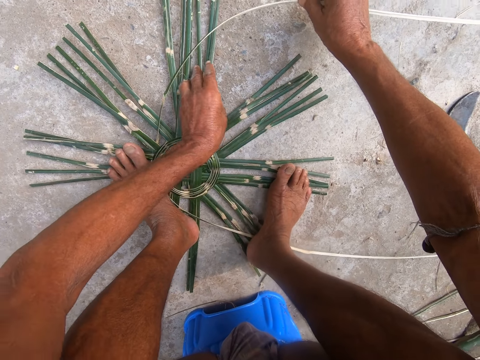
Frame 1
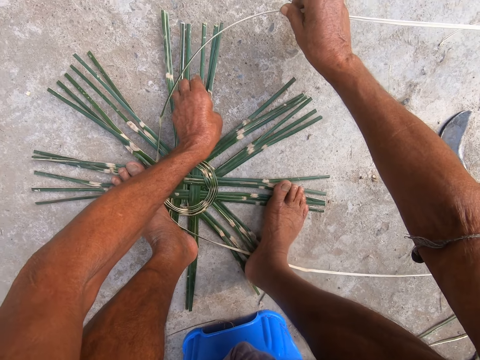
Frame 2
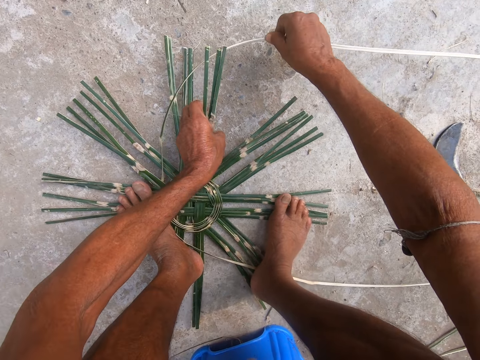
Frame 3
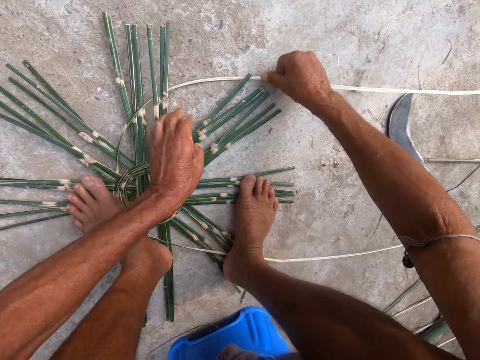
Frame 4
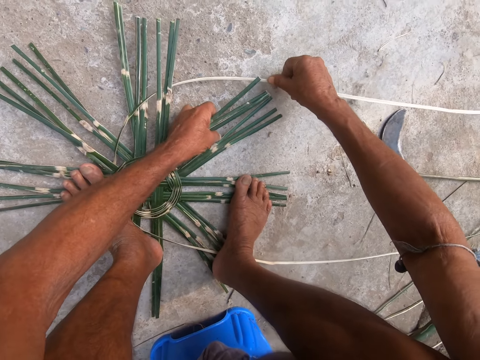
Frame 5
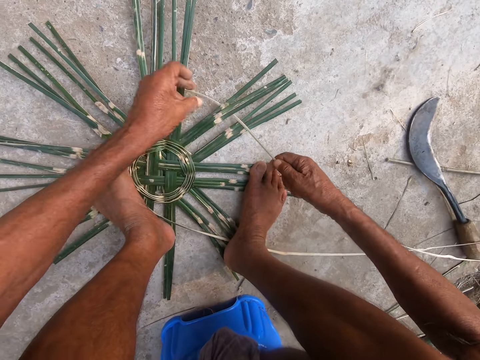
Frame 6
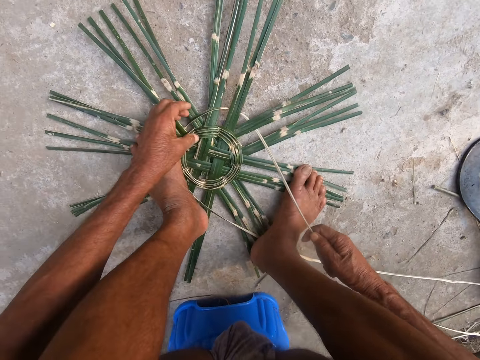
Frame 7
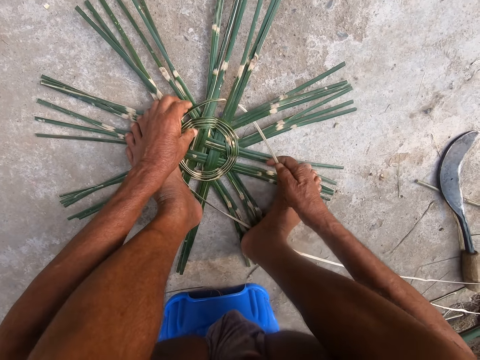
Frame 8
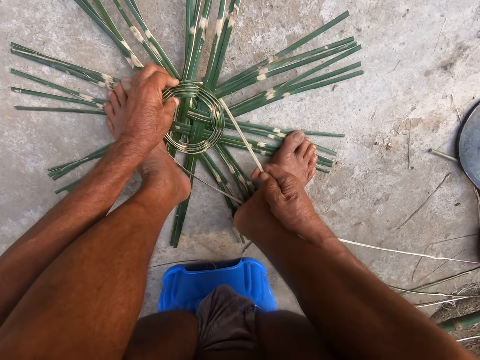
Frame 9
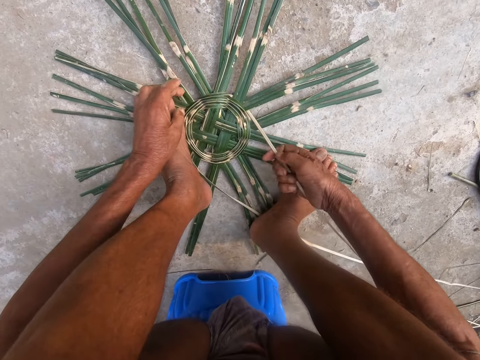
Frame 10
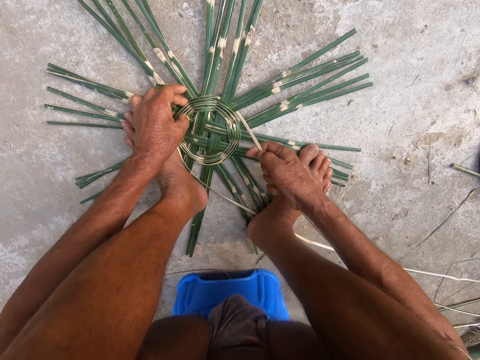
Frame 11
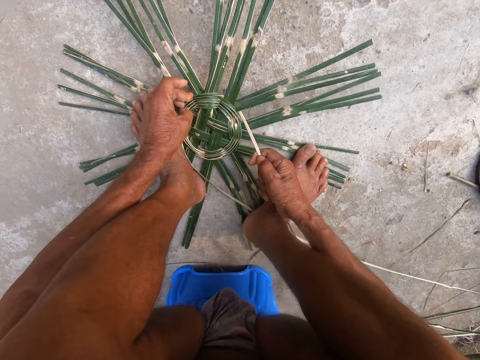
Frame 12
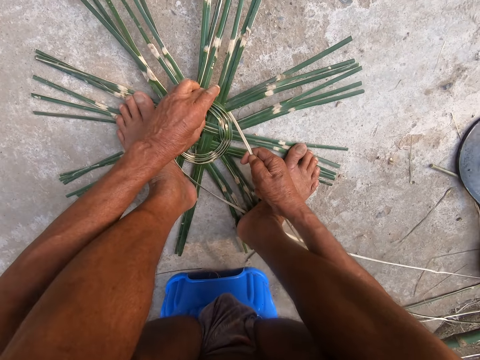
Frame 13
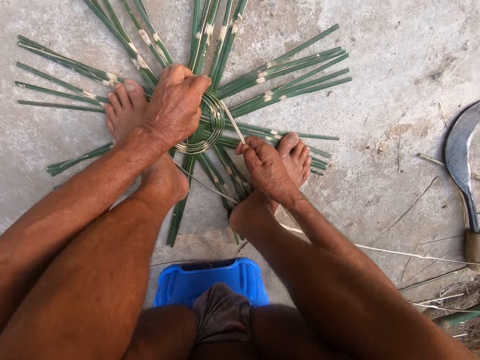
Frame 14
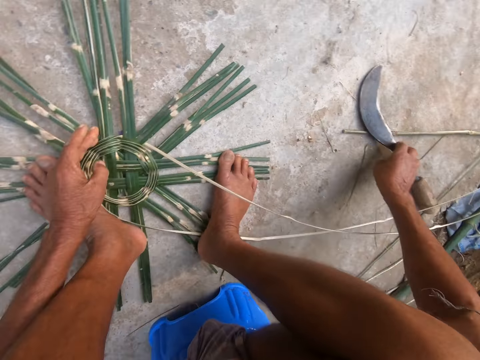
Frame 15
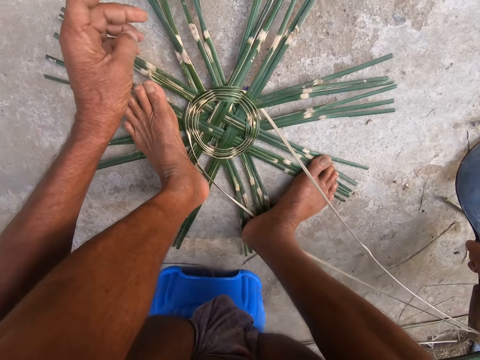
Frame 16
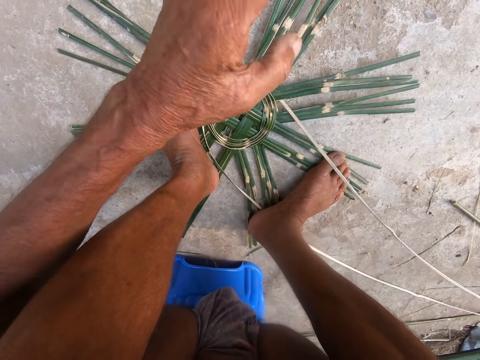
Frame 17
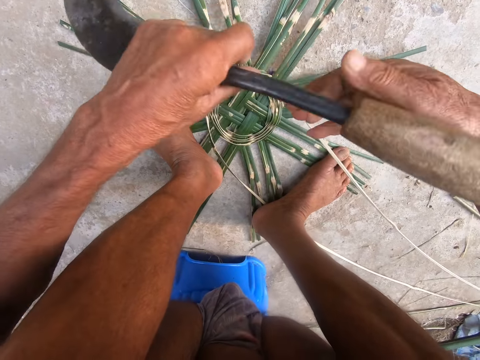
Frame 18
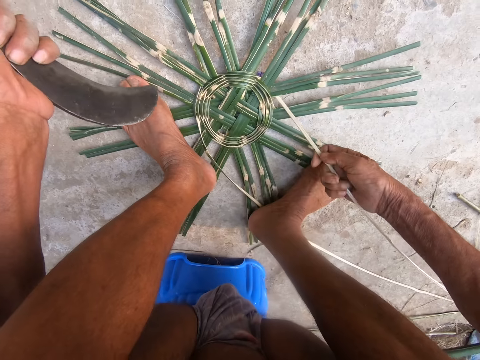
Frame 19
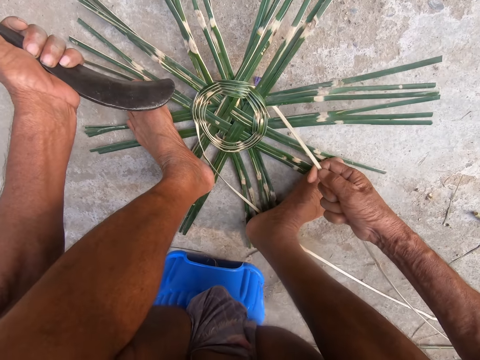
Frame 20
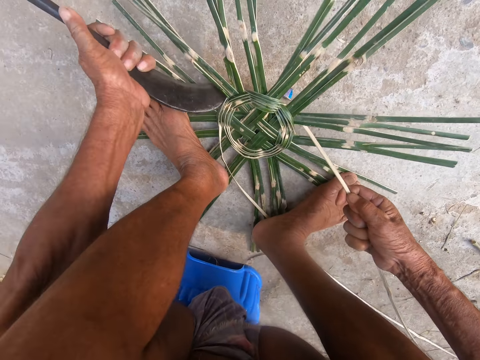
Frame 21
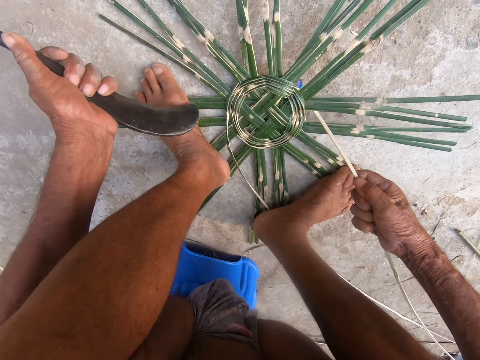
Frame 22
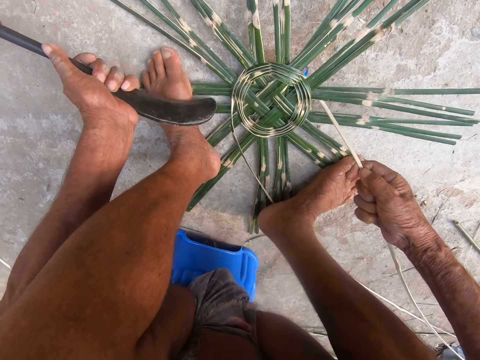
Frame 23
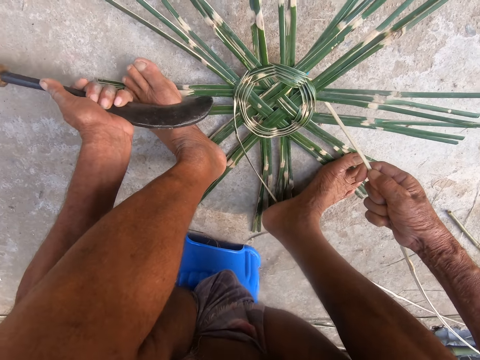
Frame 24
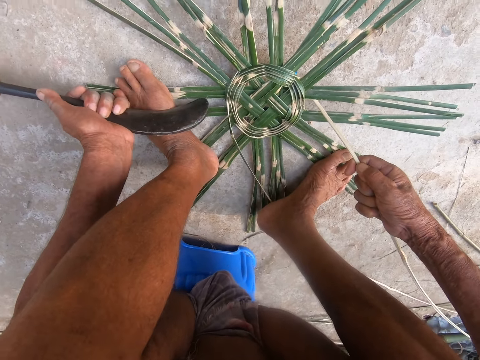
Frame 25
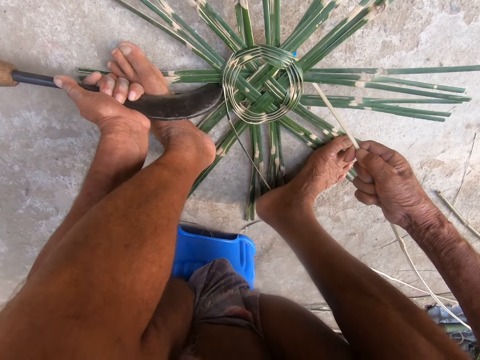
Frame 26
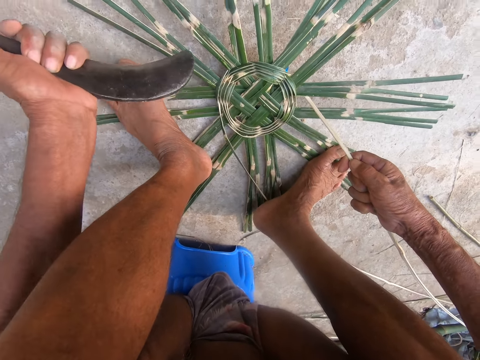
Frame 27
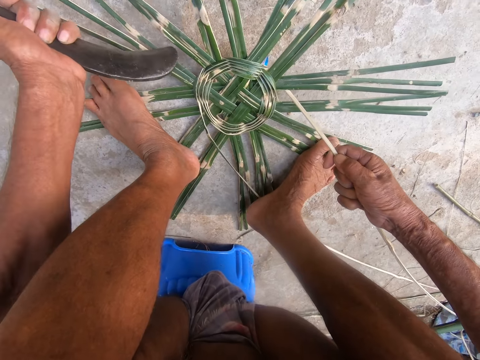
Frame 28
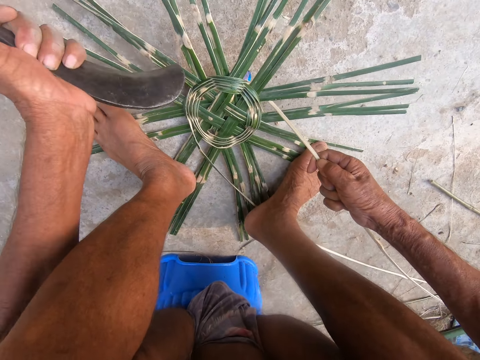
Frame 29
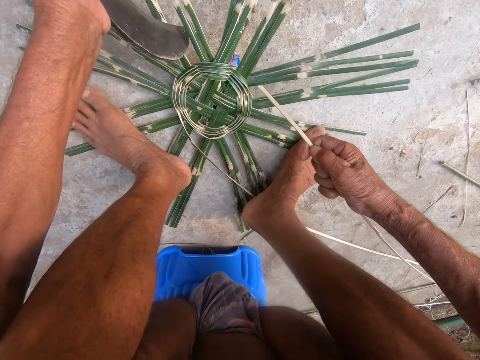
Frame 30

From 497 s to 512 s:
The camera wearer picks the basket from the ground with his left hand. He weaves the basket with the bamboo straw in his right hand. He picks the basket from the ground with his left hand. He weaves the basket with the bamboo straw in his right hand. He pulls the bamboo straw with his right hand. He picks the slasher or sickle from the ground with his right hand. He holds the slasher in his left hand. He pulls the bamboo straw with his right hand. He hits the basket with the slasher in his left hand. He fixes the weave with the sickle. He does so again. He hits the basket with the slasher in his left hand.

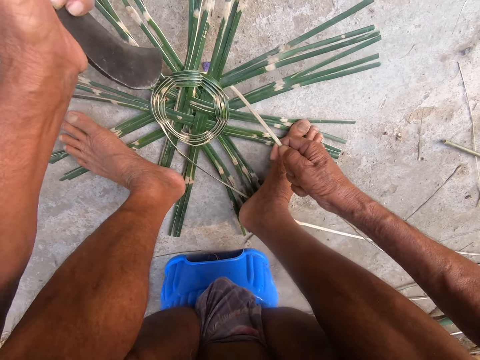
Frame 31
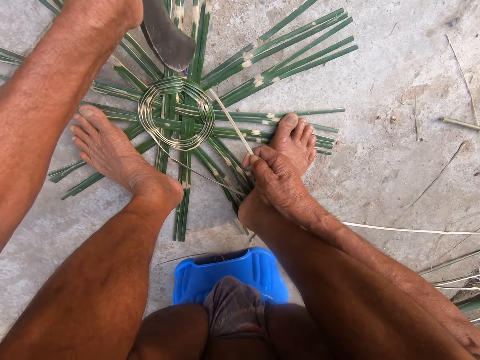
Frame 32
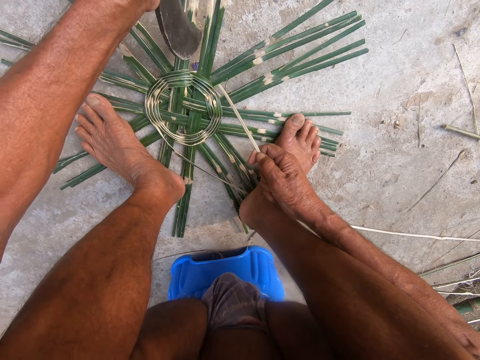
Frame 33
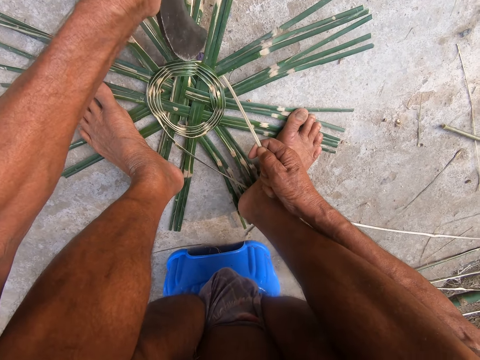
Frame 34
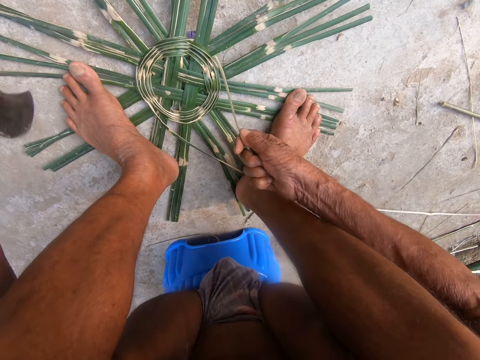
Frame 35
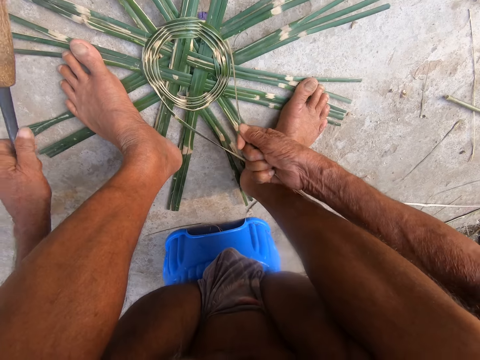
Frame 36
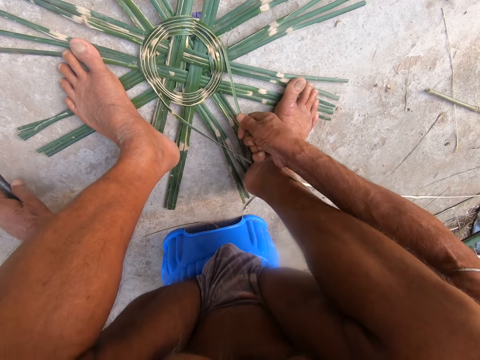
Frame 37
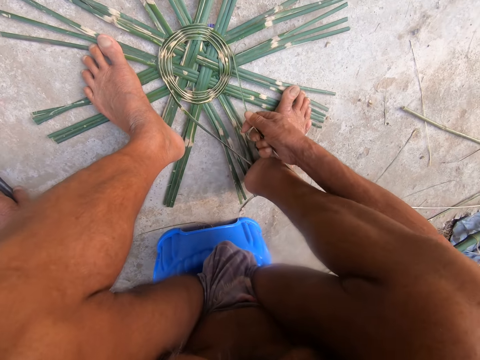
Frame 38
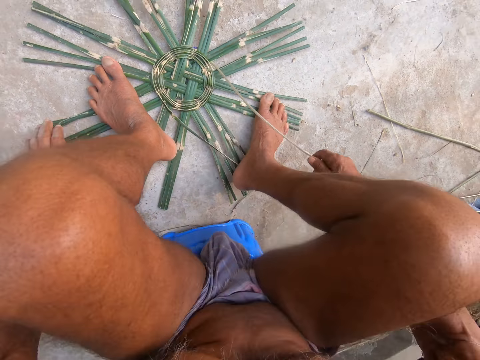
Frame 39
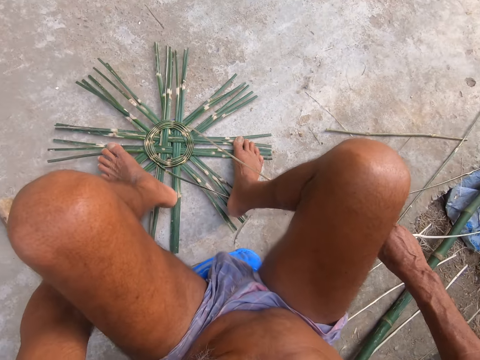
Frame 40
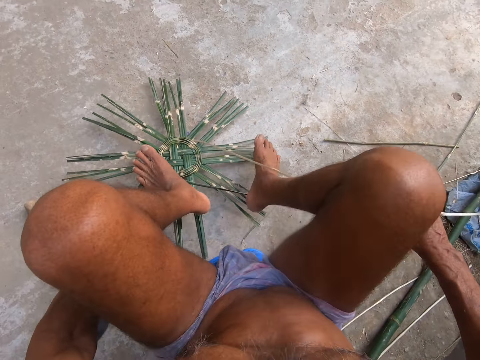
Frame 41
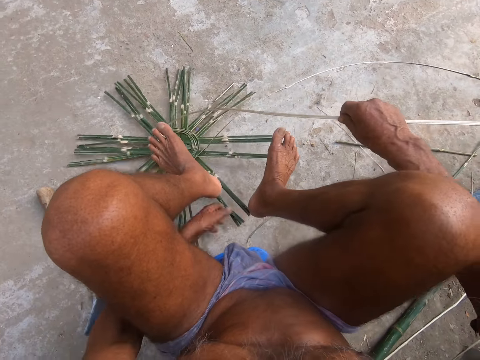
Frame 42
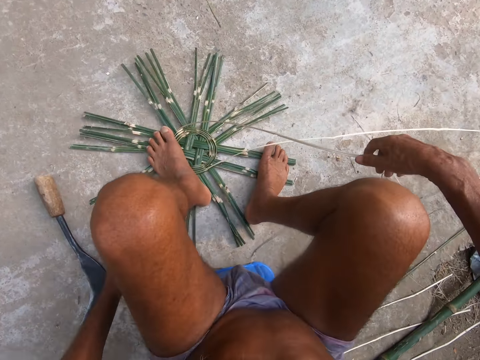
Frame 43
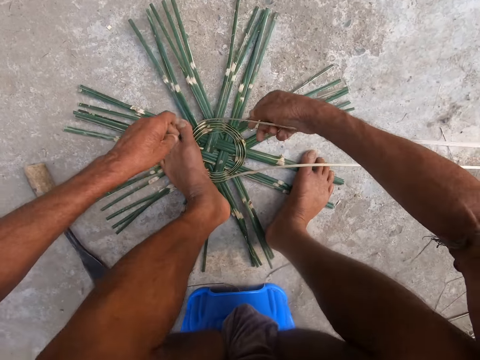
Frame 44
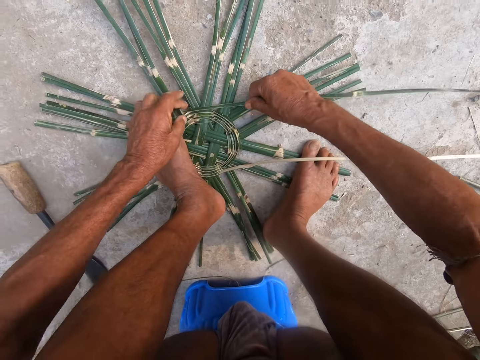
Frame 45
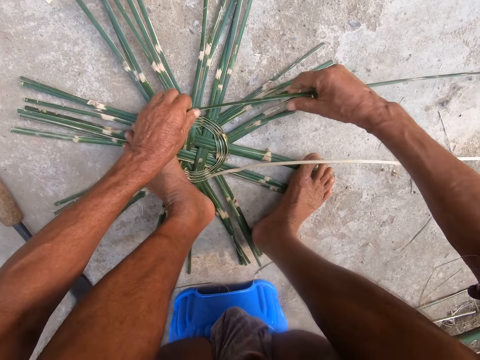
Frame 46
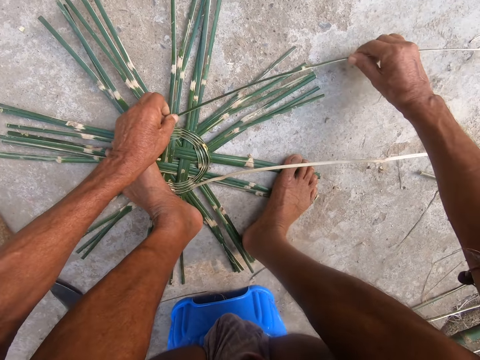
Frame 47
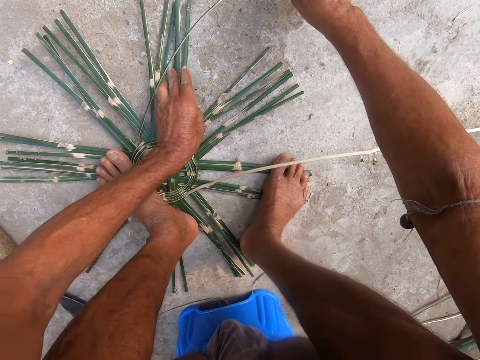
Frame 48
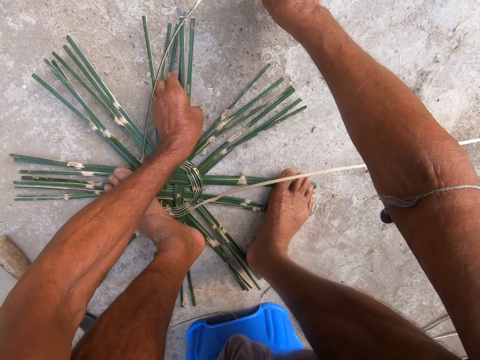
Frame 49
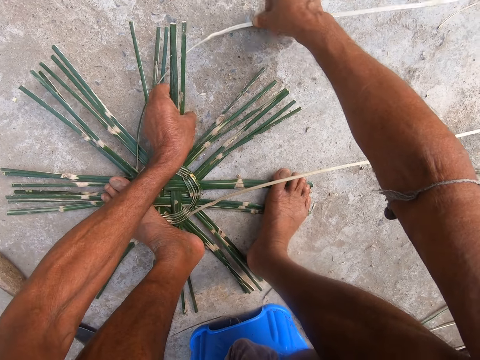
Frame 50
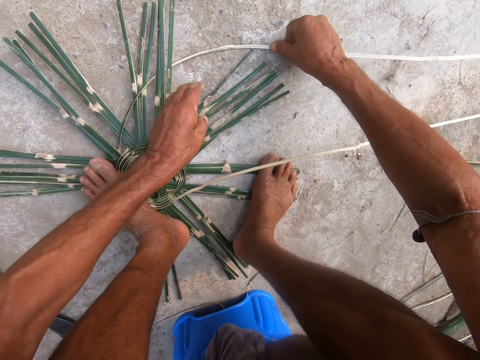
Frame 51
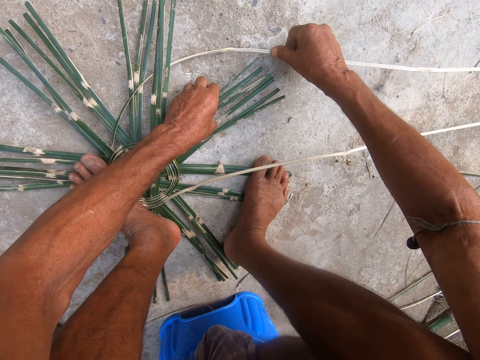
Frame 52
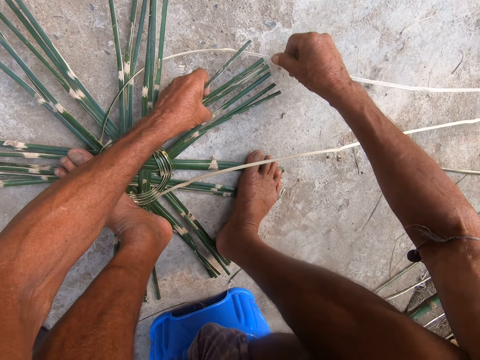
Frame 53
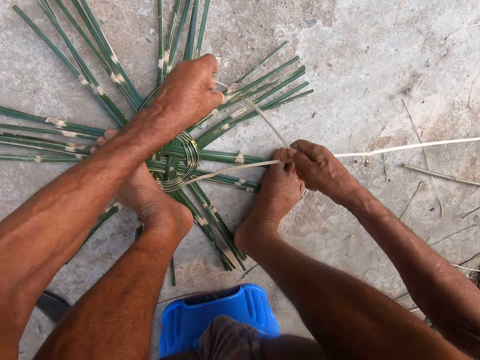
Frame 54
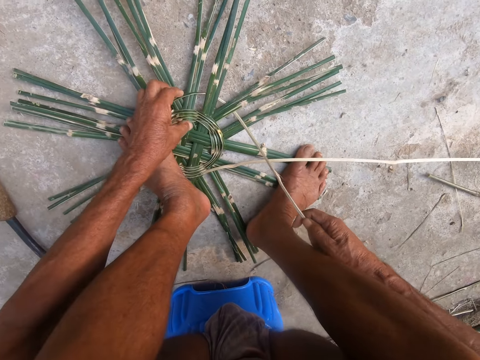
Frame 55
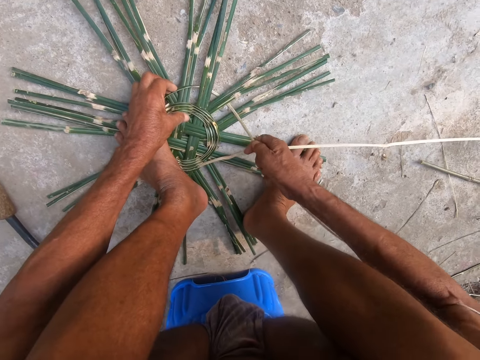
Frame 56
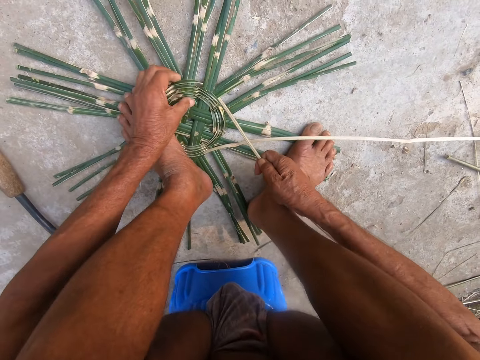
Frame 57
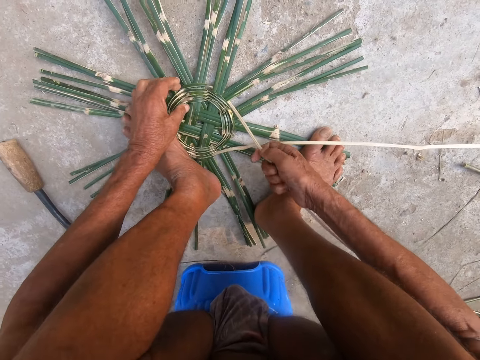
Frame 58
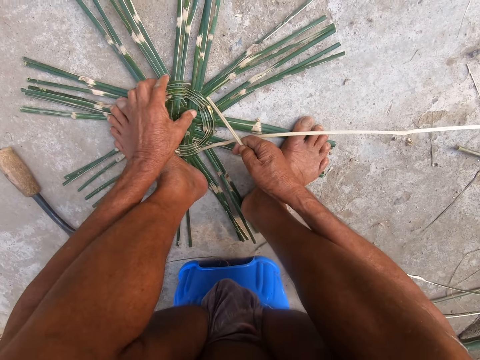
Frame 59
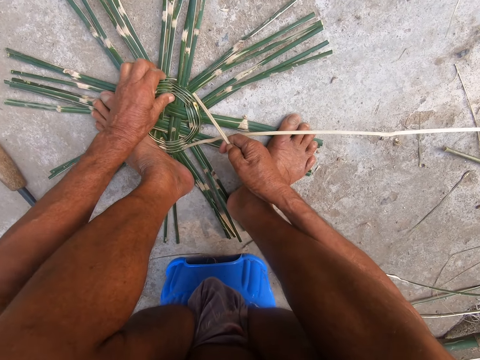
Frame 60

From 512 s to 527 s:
The camera wearer pulls the bamboo straw with his right hand. He drops the slasher in his left hand on the ground. He turns the basket on the ground with his left hand. He weaves the basket with the bamboo straw in his right hand. He lifts the basket from the ground with his left hand. He does so again. He pulls the bamboo straw with his right hand. He holds the bamboo straw with his hands.
